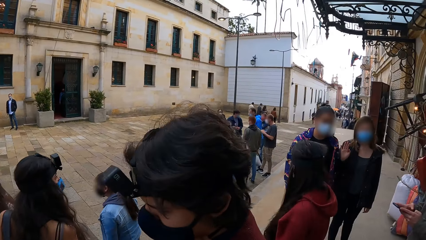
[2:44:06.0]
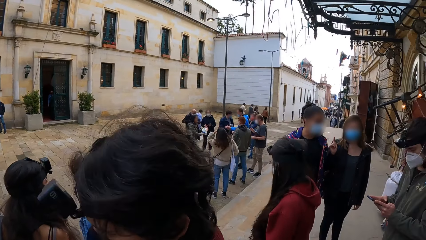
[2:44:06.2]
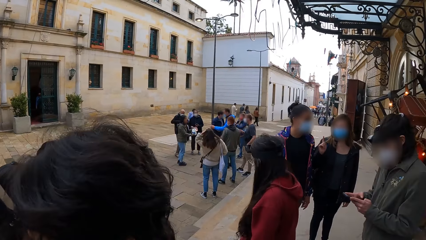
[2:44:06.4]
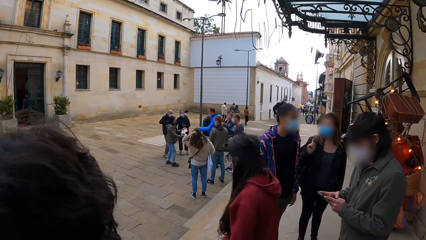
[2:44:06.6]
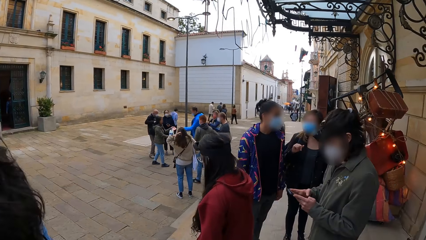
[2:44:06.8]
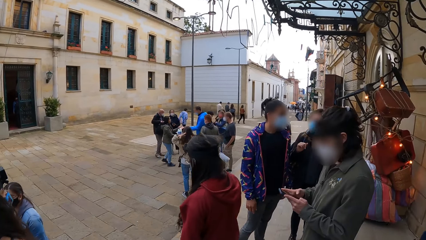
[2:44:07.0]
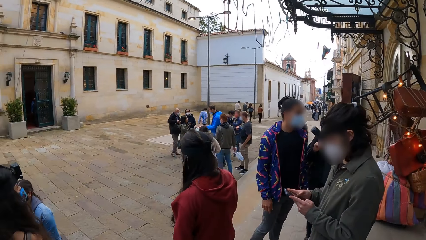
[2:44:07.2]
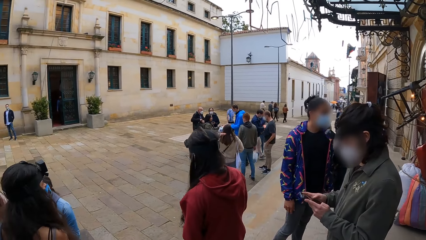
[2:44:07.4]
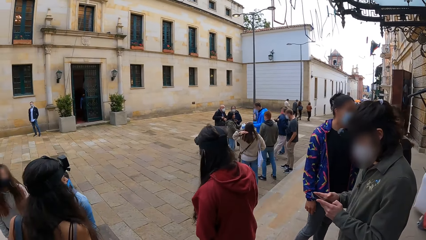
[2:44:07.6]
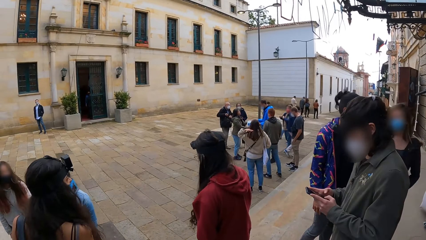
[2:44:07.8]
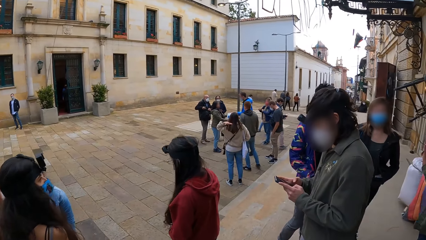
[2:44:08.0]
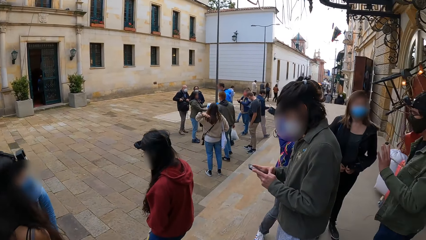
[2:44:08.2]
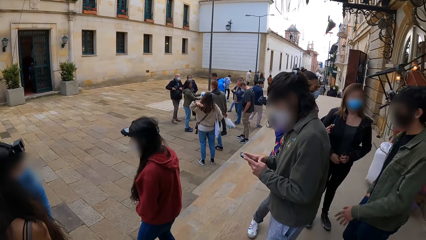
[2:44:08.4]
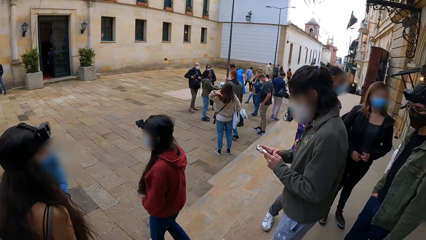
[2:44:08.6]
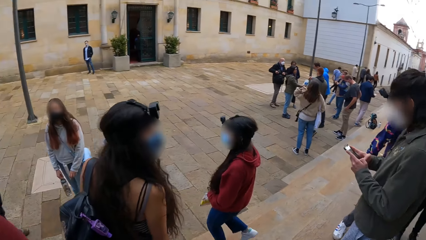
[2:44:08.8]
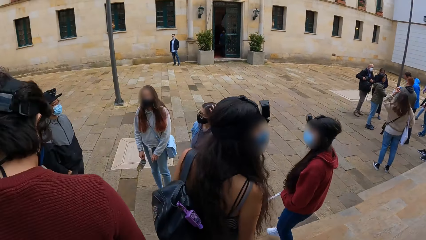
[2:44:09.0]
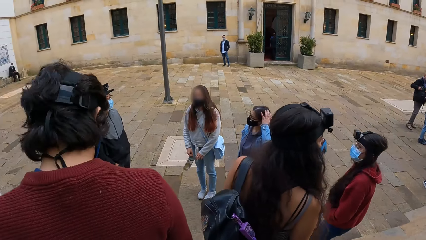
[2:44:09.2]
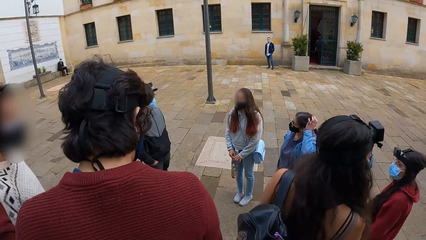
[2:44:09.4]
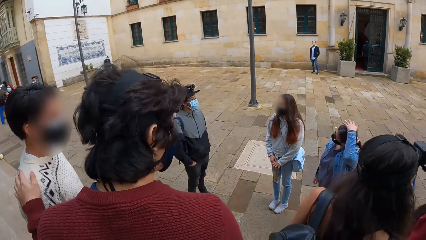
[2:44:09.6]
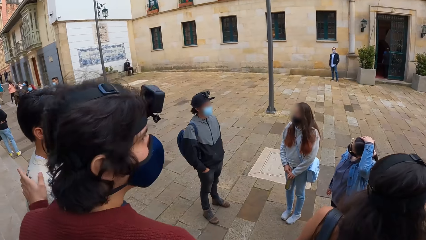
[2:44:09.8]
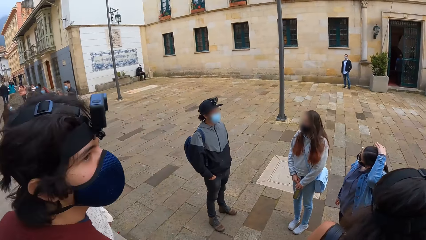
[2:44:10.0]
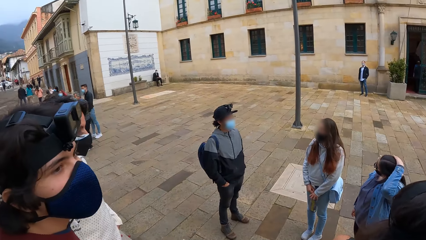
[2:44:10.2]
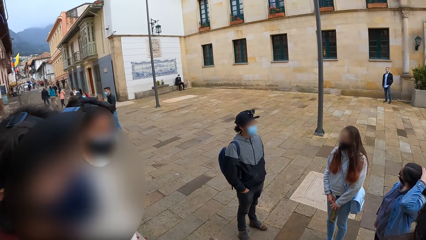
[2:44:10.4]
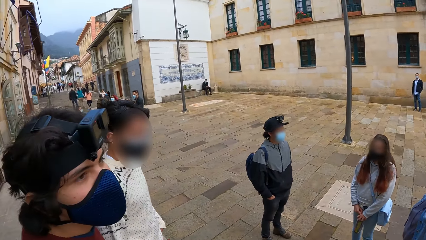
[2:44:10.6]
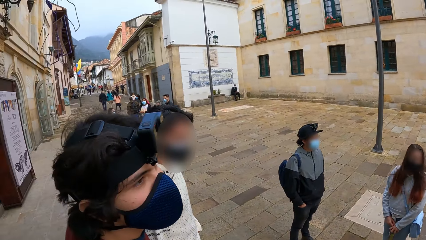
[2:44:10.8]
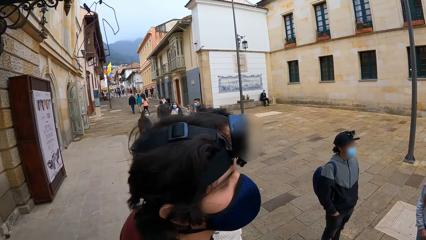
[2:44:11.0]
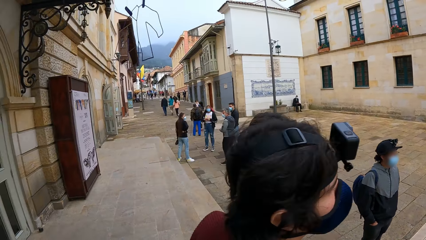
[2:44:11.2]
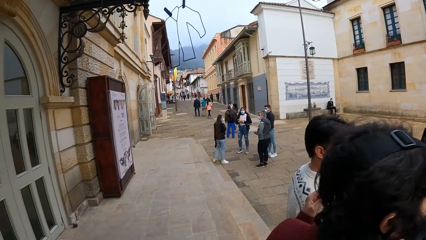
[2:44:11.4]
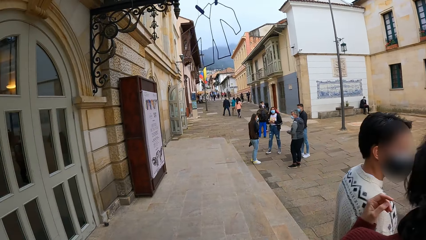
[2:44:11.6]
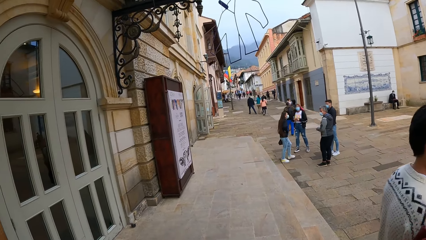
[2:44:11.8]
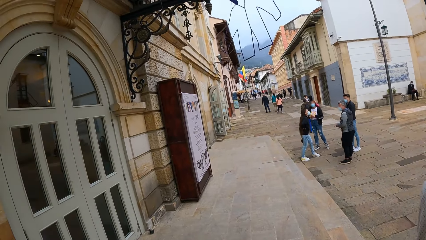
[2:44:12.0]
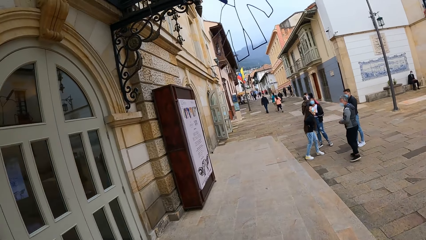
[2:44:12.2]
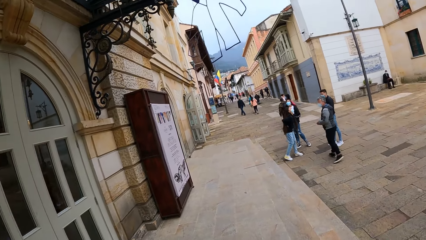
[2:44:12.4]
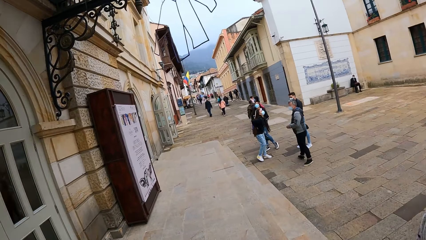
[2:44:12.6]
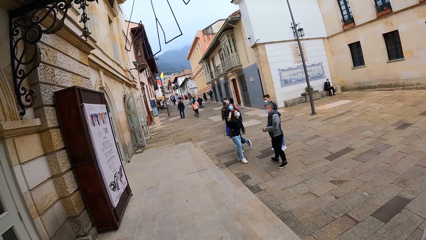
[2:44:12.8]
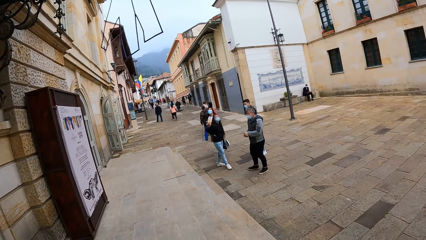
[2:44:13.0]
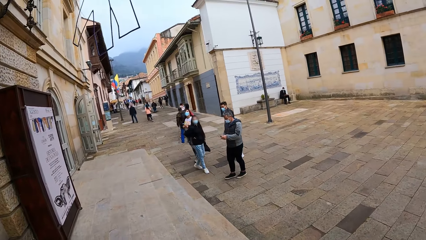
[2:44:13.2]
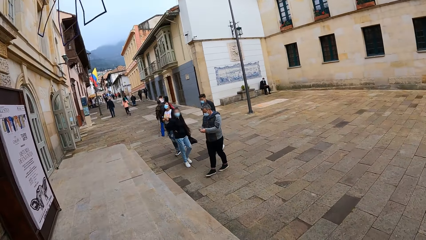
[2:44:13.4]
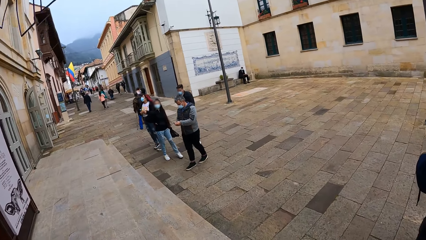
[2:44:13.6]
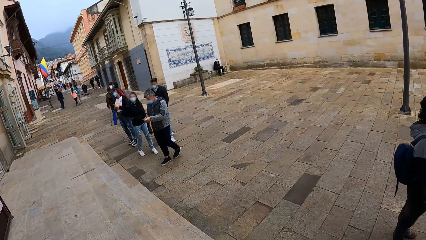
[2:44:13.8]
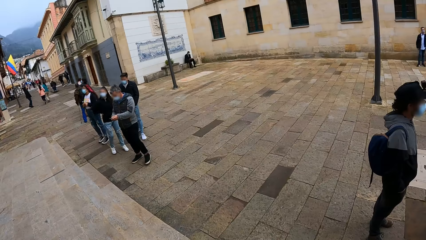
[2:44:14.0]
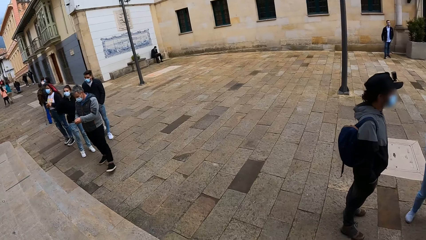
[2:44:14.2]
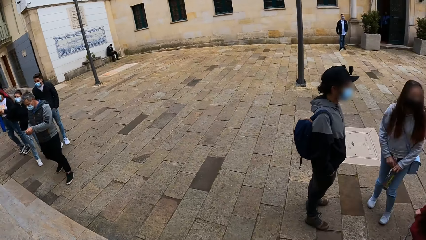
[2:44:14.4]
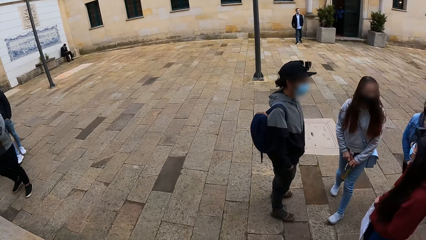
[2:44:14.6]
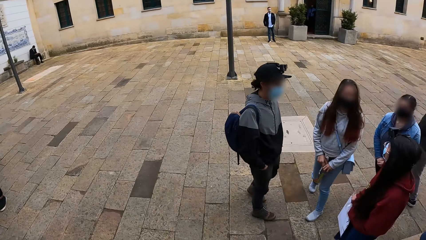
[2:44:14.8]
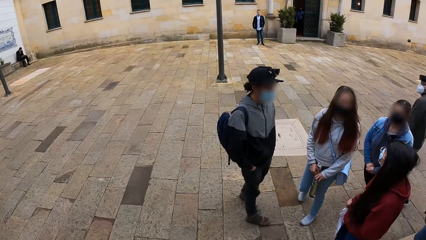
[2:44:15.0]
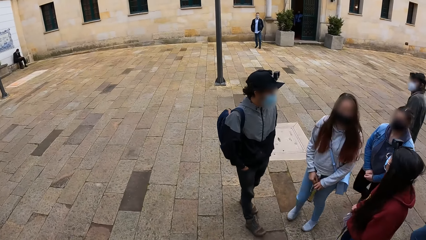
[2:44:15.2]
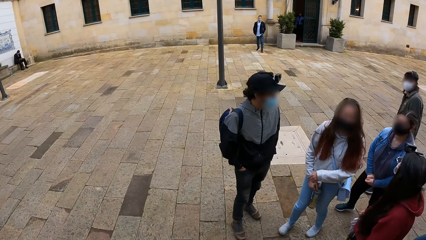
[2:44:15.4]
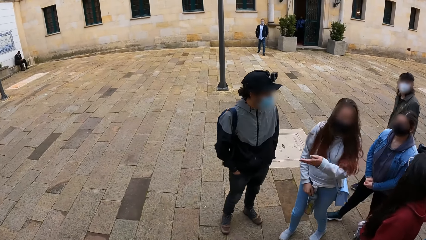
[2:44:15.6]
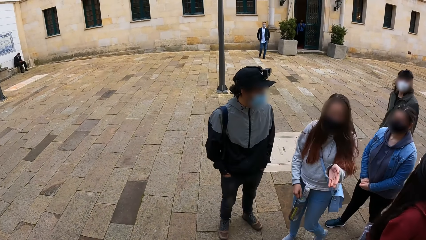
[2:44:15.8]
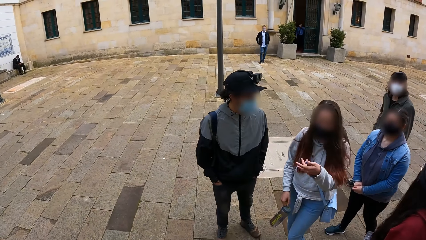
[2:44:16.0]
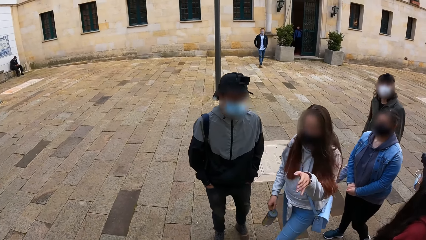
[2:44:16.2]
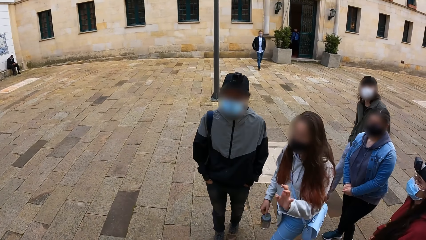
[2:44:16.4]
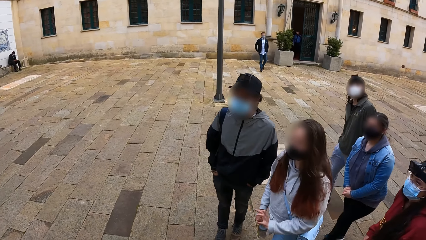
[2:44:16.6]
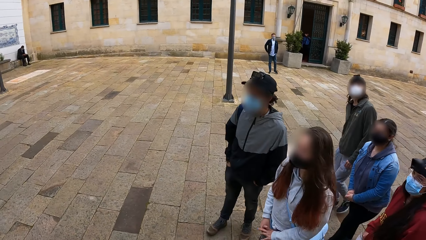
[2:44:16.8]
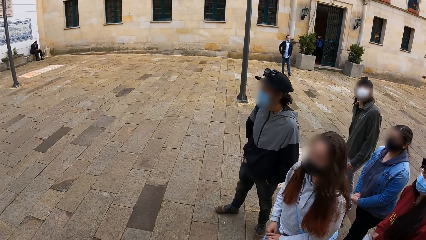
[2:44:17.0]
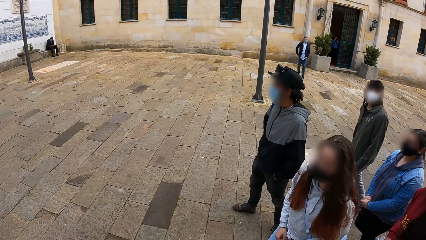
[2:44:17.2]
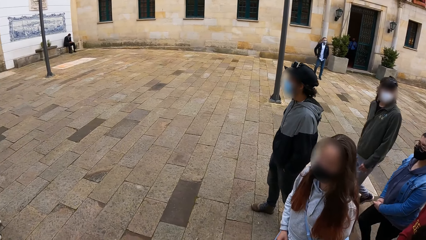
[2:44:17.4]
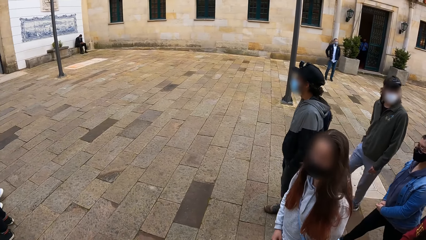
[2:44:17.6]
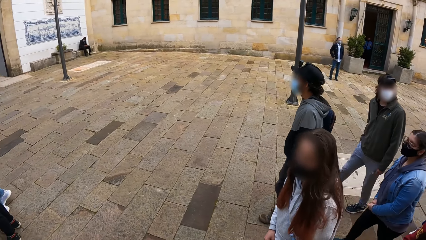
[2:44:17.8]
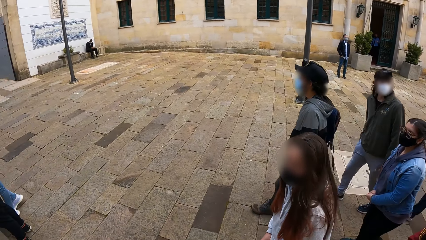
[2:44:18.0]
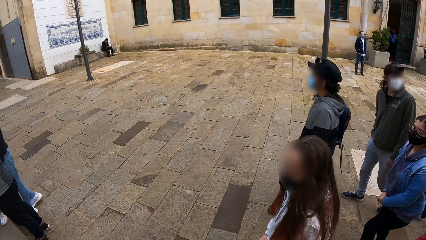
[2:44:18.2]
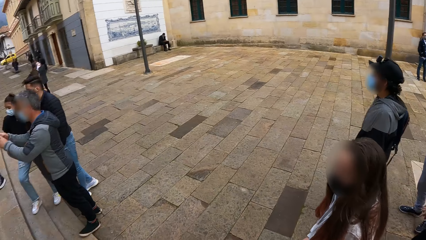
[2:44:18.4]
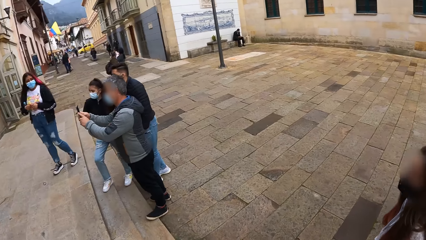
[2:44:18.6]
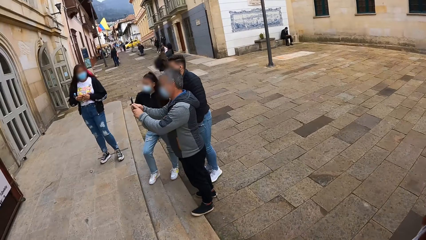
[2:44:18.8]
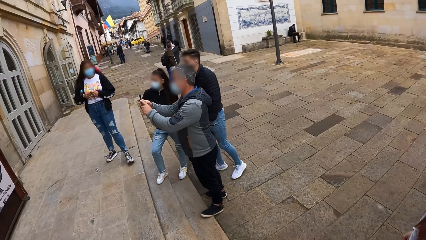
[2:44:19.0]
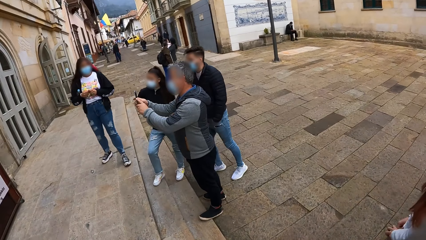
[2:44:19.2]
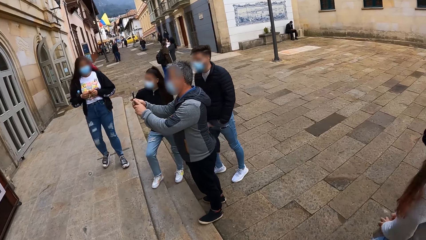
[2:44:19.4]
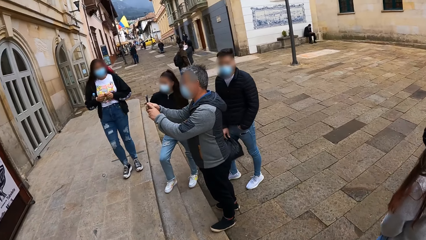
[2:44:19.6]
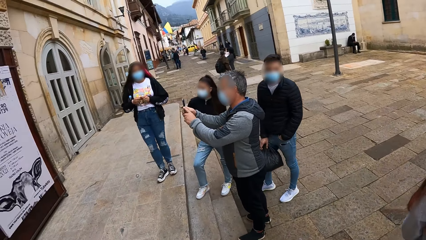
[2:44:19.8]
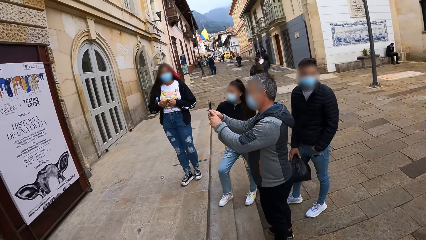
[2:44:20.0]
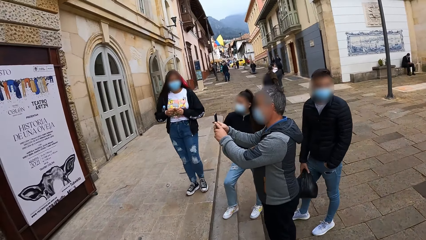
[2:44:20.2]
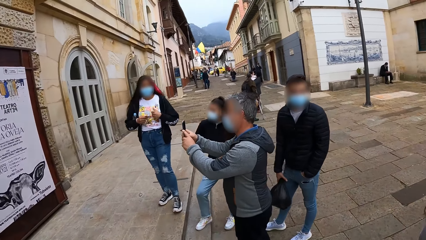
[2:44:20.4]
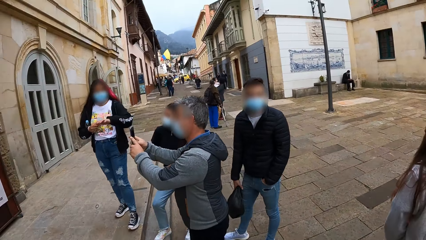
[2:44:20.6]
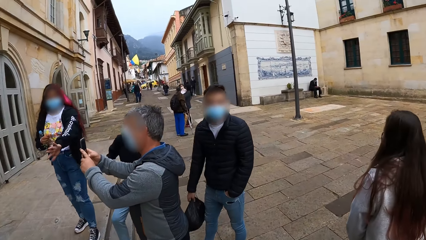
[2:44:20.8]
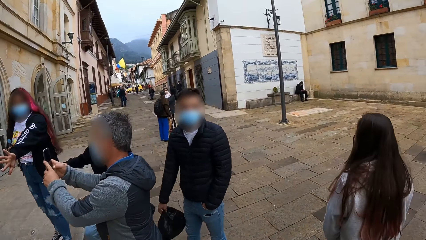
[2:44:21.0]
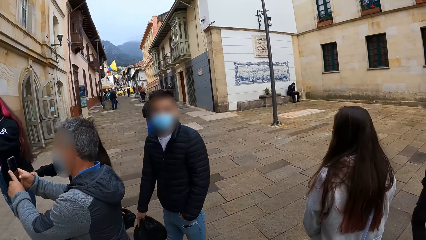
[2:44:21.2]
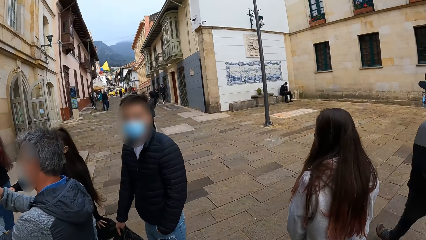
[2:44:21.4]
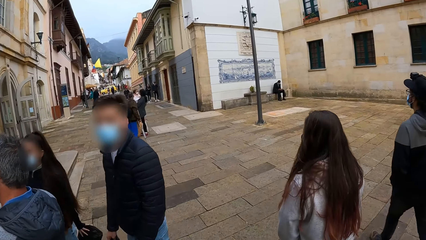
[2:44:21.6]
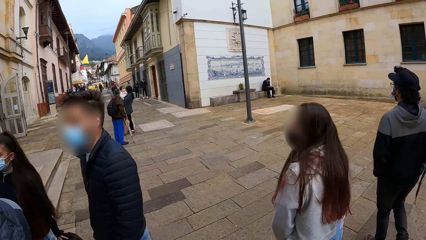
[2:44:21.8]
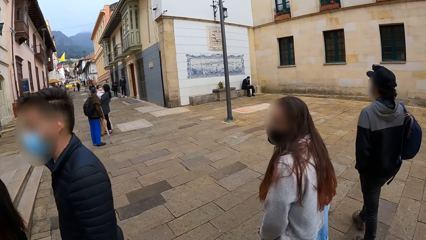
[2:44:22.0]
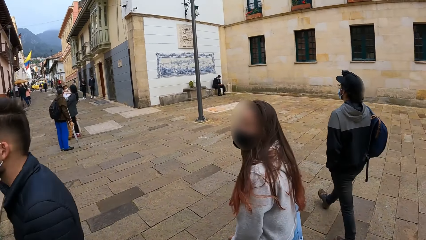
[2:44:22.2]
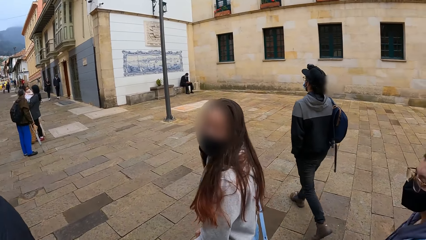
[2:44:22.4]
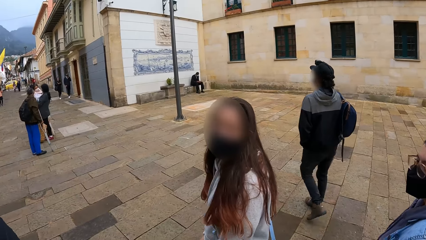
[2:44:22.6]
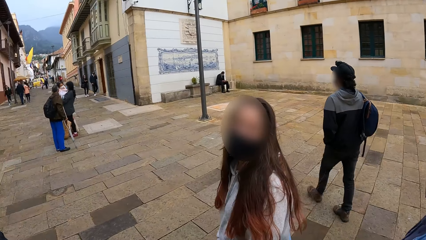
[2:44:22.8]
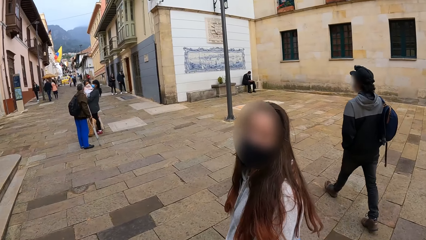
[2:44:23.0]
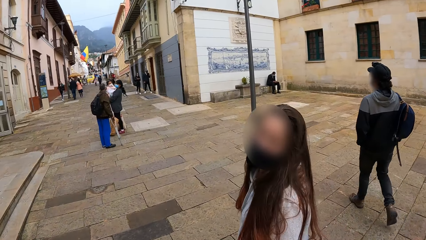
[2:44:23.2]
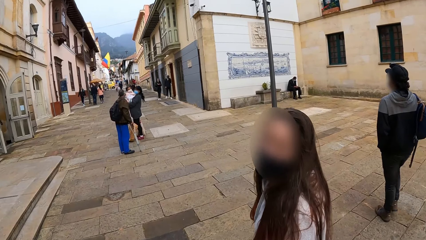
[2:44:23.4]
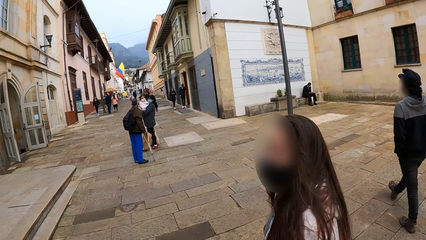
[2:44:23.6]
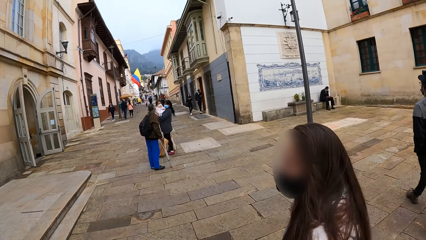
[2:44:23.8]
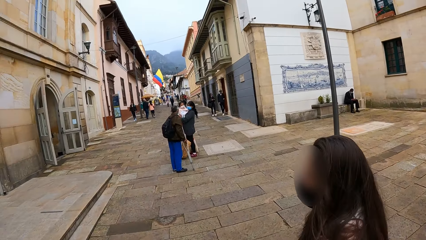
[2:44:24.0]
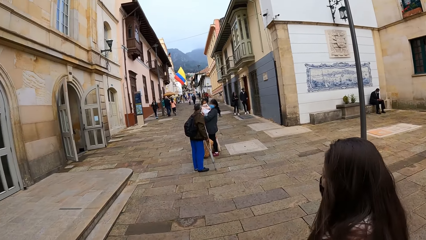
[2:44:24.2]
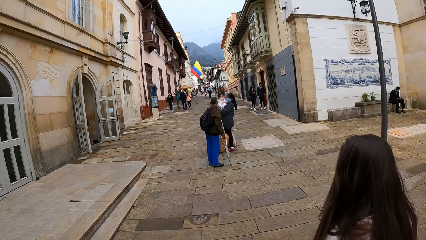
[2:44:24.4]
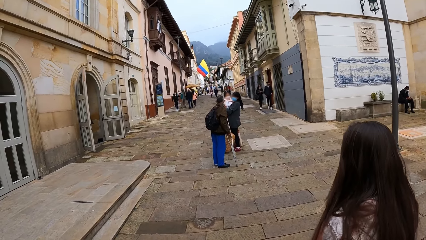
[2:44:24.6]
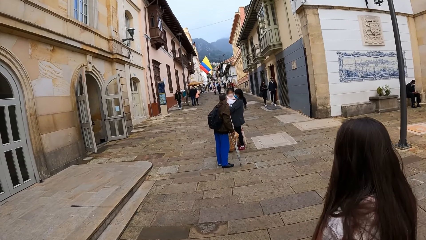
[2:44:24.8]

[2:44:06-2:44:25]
The camera wearer looks around. A man operates the phone. The camera wearer walks around. They walk in the sidewalk. A lady sways a hand and walks around. Another man walks around. The camera wearer walks in the sidewalk. They talk with a lady. They walk around.
